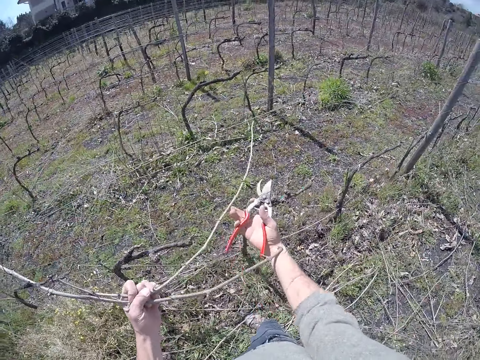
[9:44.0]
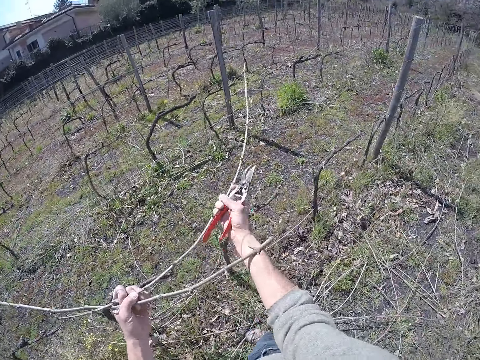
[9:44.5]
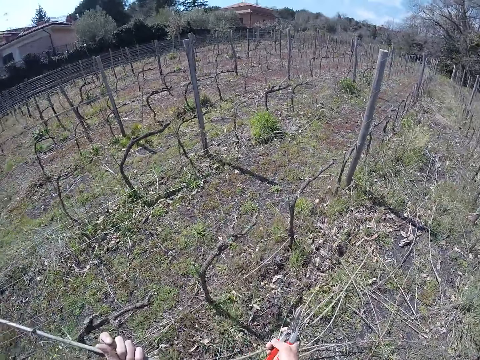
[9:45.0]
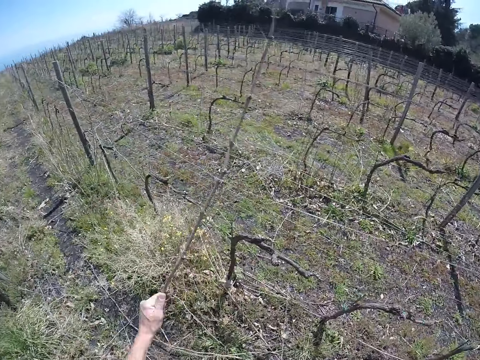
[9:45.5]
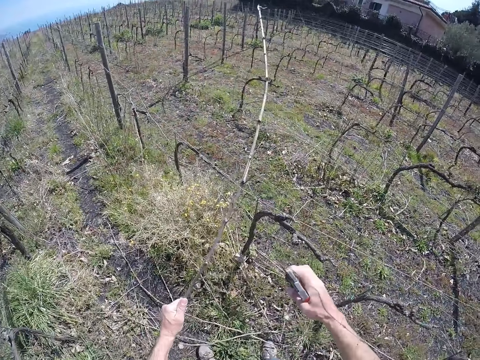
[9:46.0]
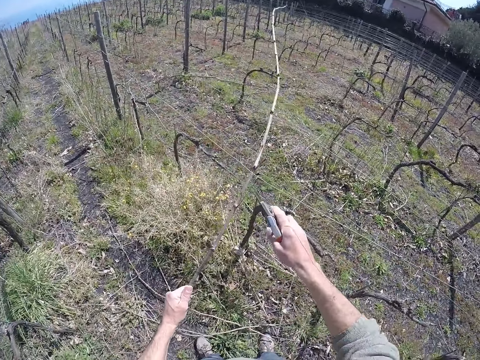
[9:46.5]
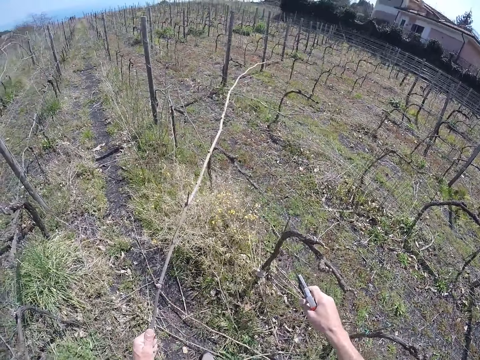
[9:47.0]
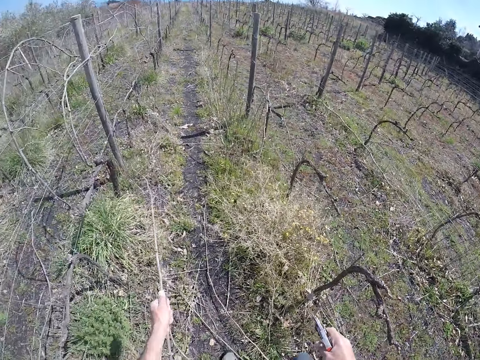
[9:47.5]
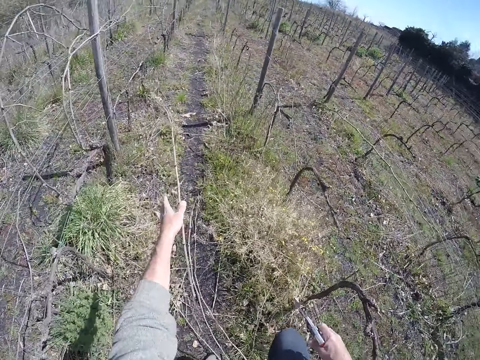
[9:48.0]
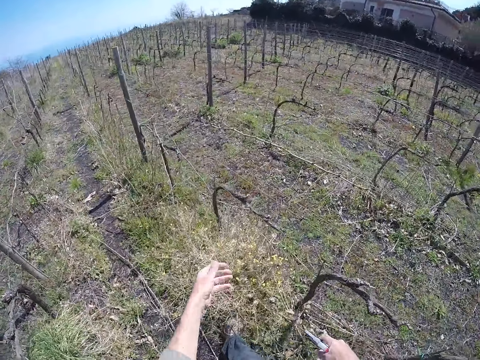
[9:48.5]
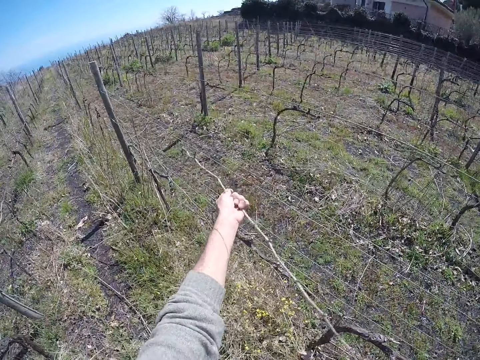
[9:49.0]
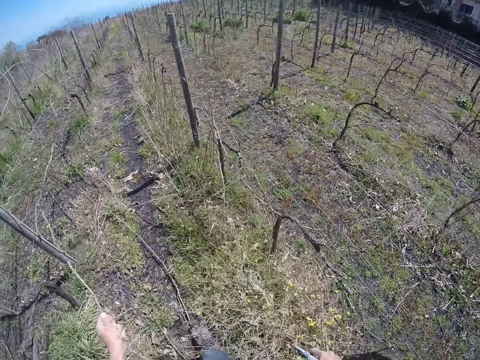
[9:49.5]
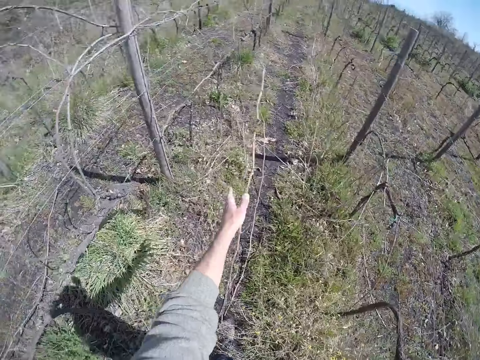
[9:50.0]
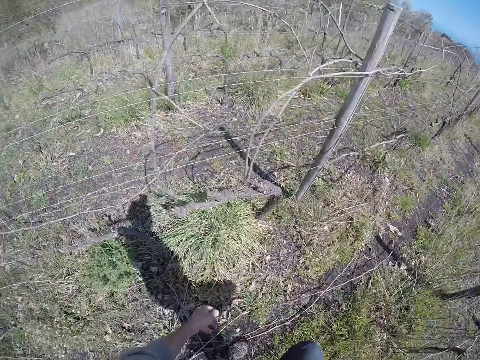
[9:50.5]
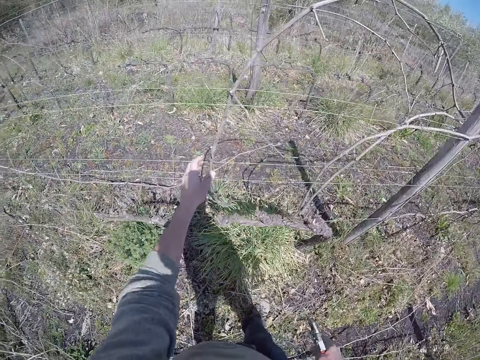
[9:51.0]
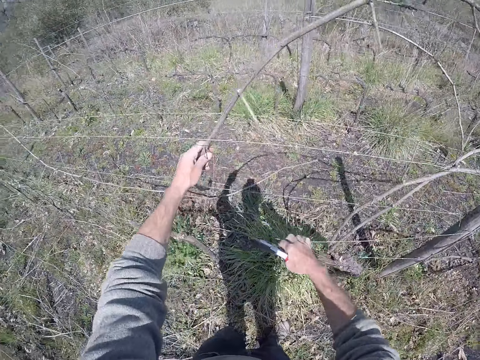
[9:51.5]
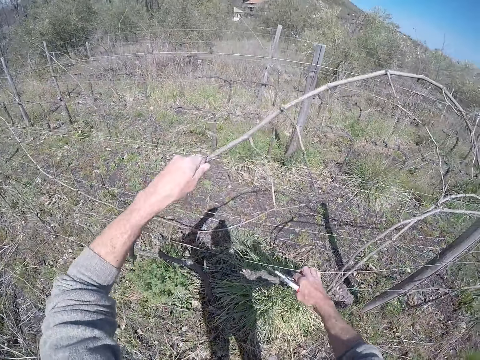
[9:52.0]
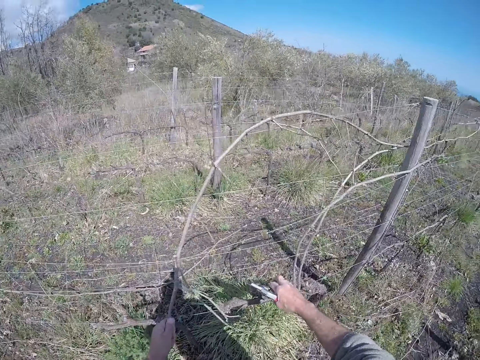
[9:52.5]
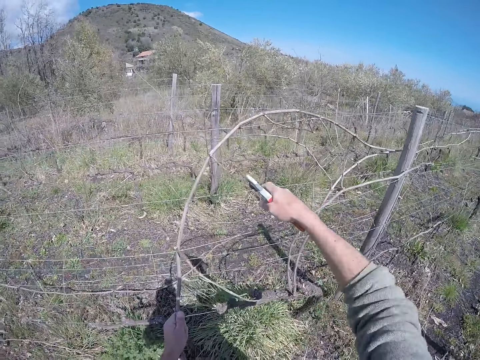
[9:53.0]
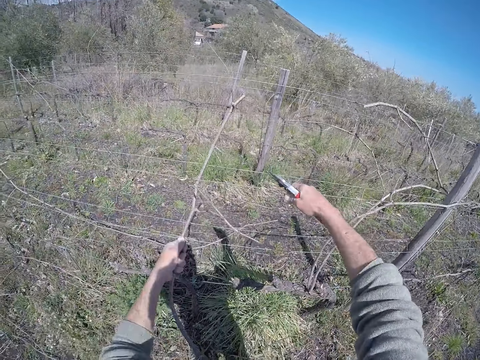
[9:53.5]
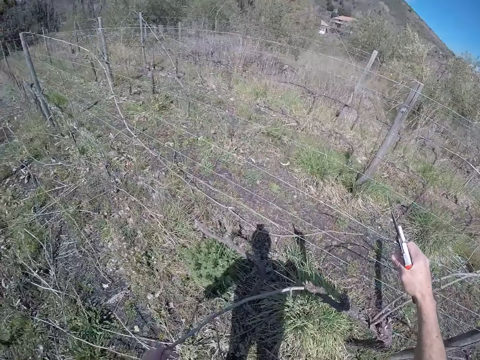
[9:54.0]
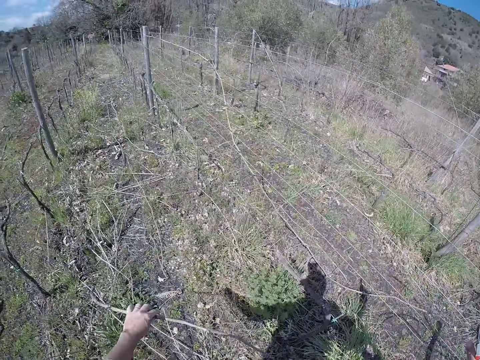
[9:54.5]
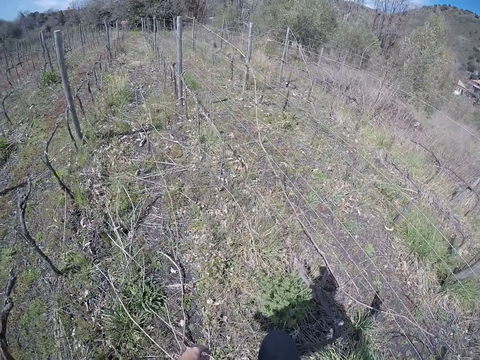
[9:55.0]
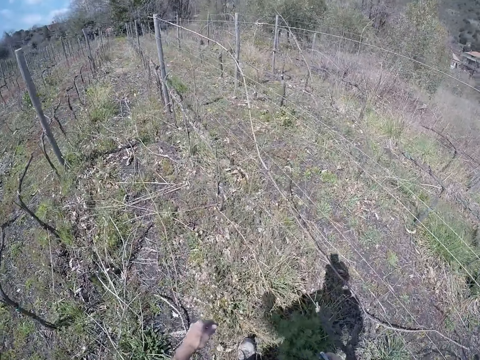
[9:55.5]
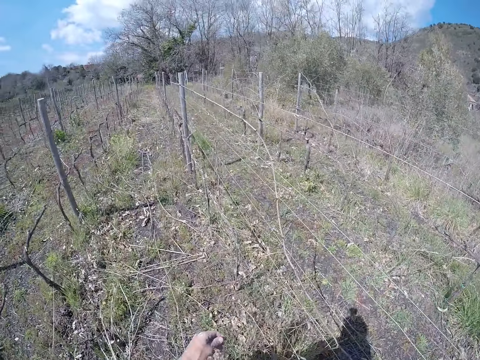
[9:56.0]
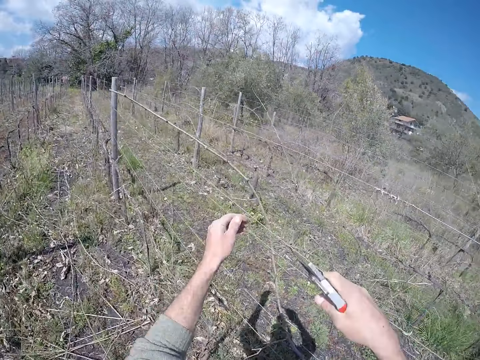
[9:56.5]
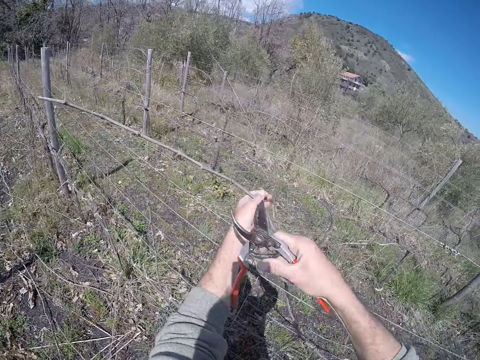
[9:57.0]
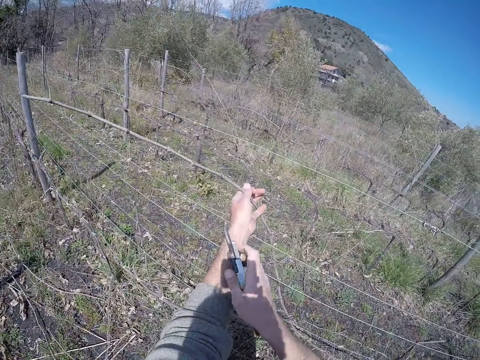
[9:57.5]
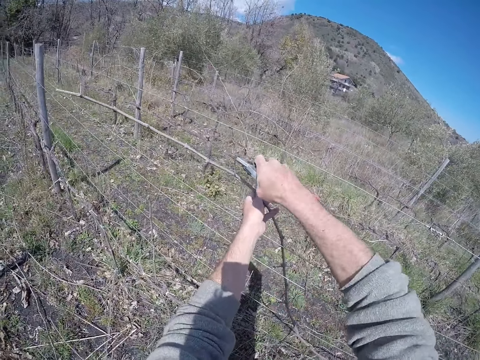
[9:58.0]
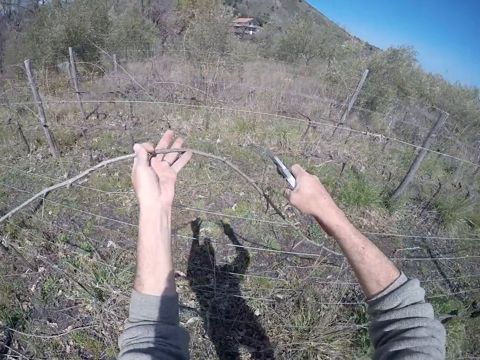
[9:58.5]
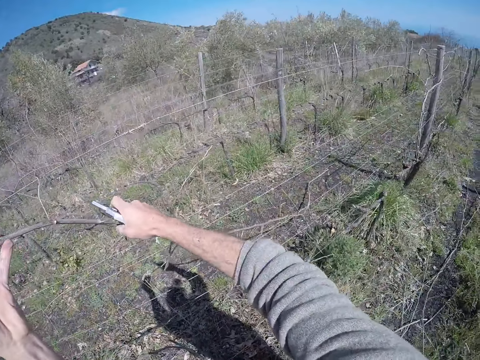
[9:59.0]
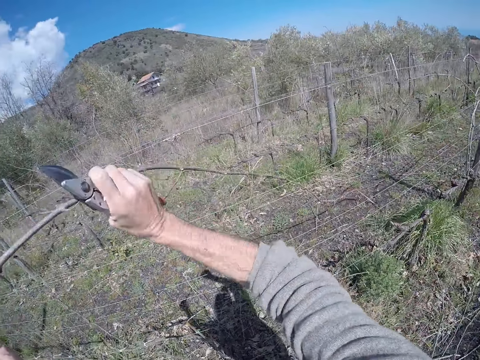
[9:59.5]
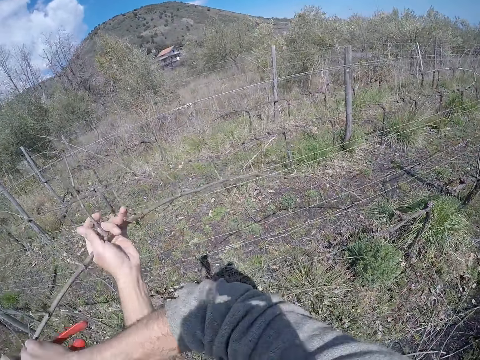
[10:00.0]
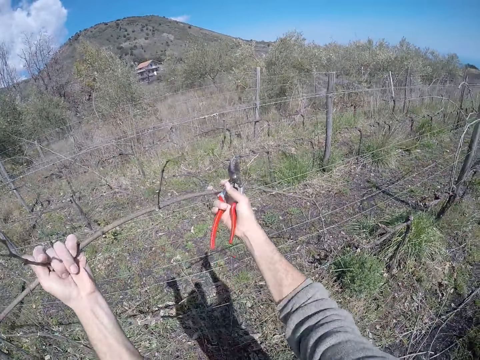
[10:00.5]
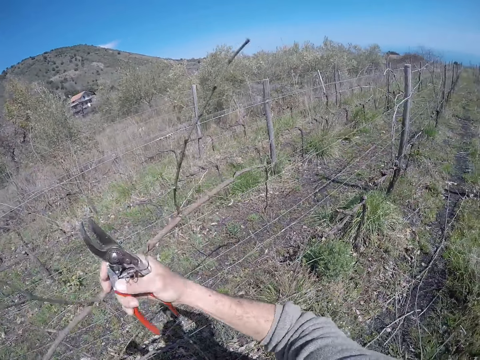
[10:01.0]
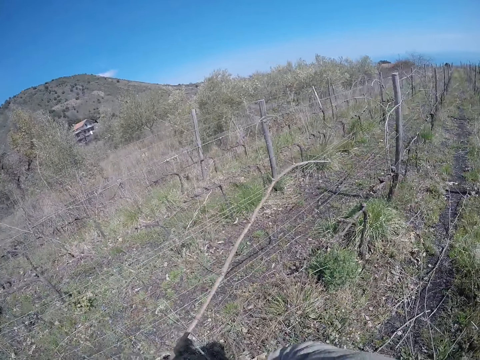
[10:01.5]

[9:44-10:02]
The camera wearer grabs the branch in his left hand with his right hand. He cuts a branch in his left hand with the wire cutter in his right hand. He drops the branch on the ground with his left hand. He pulls a branch from the wire with his left hand. He drops the branch on the ground with his left hand. He pulls a branch from the wire with his left hand. He pulls the wire with his right hand. He cuts the branch with the wire cutter in his right hand. He drops the branch on the ground with his left hand. He walks. He pulls a branch from the wire with his left hand. He cuts the branch with the wire cutter in his right hand. He pulls the branch from the wire with both hands.

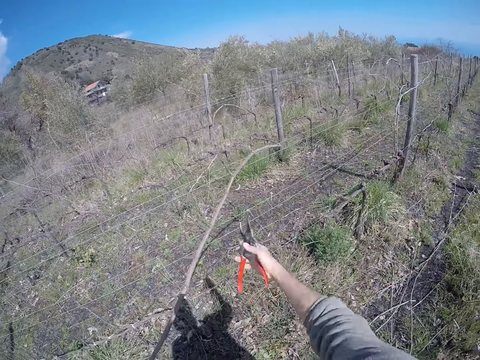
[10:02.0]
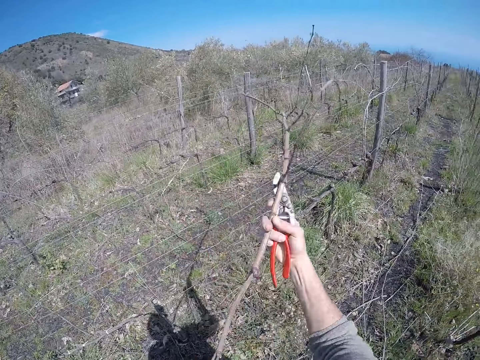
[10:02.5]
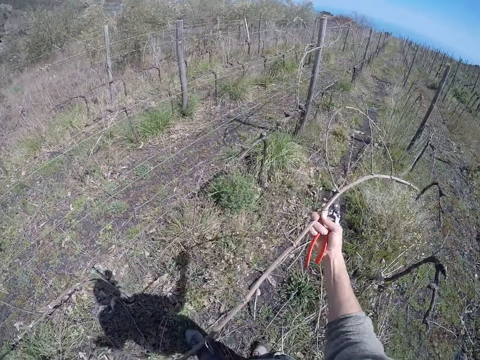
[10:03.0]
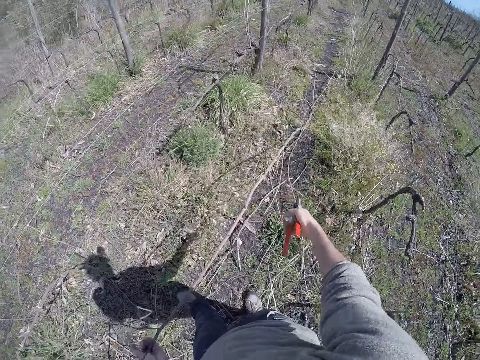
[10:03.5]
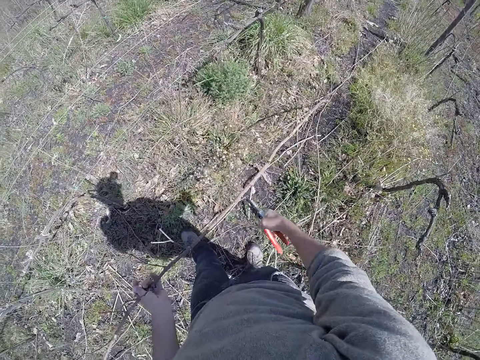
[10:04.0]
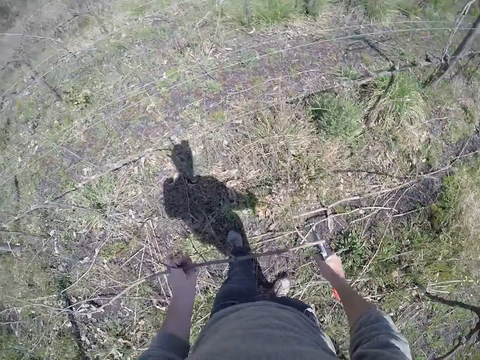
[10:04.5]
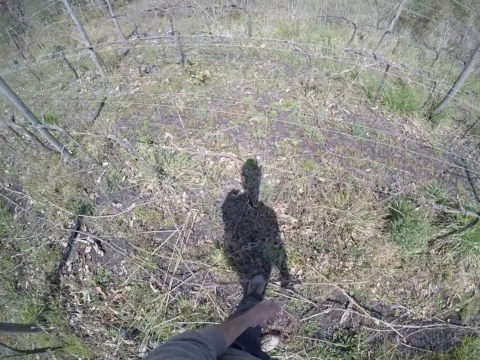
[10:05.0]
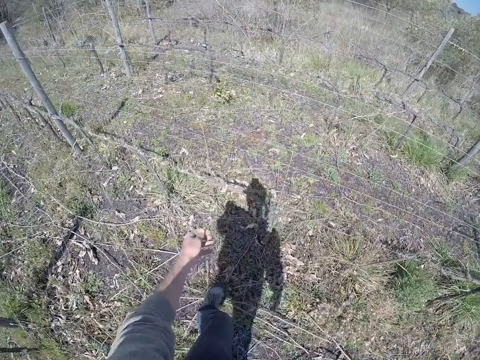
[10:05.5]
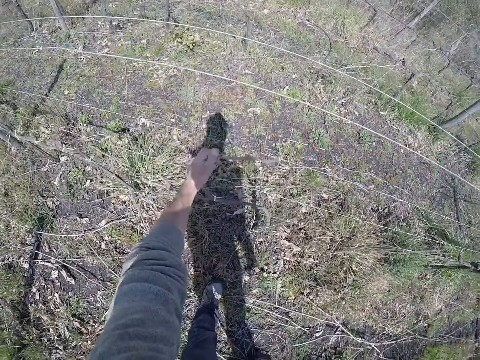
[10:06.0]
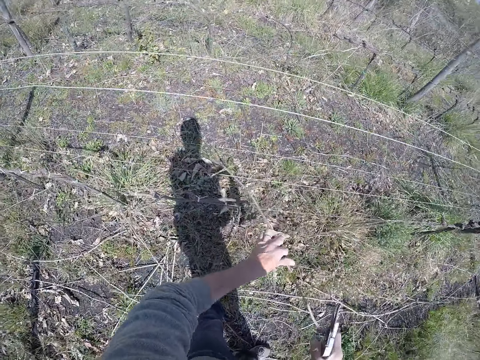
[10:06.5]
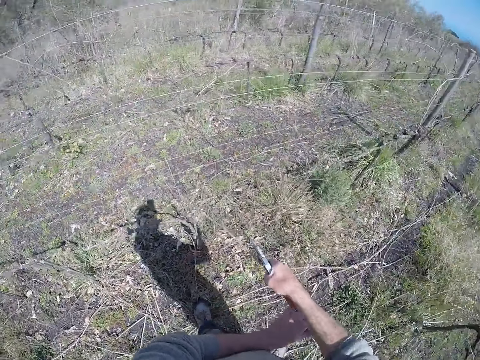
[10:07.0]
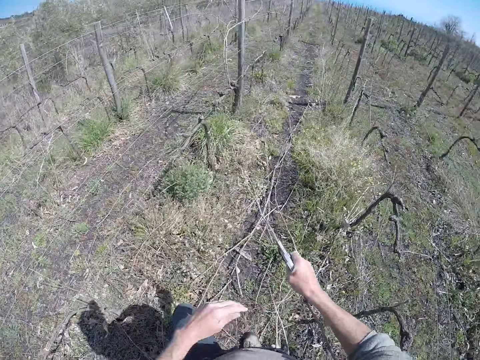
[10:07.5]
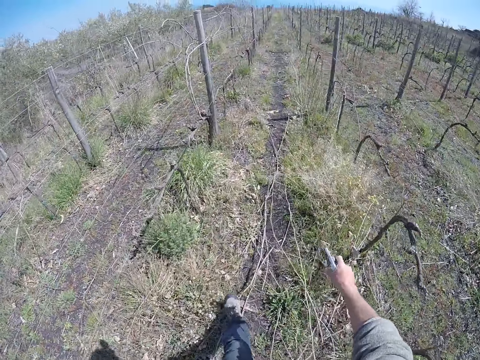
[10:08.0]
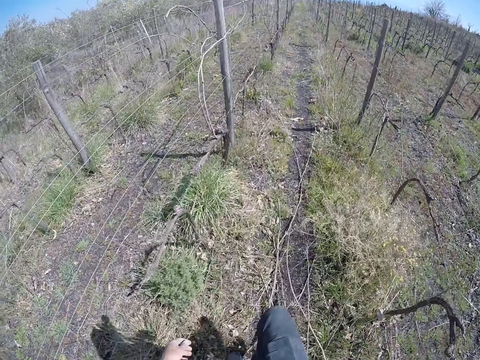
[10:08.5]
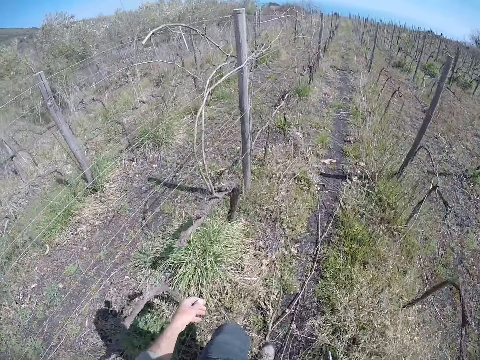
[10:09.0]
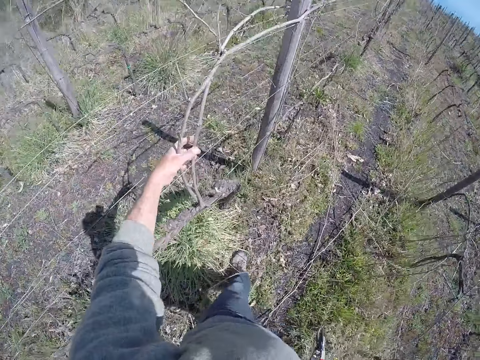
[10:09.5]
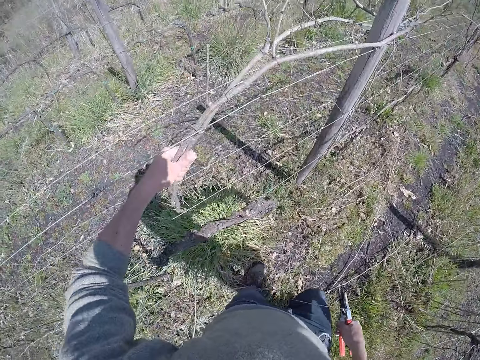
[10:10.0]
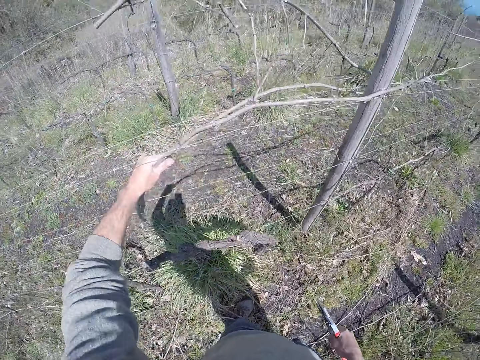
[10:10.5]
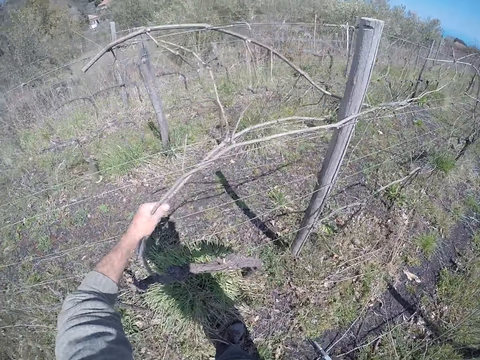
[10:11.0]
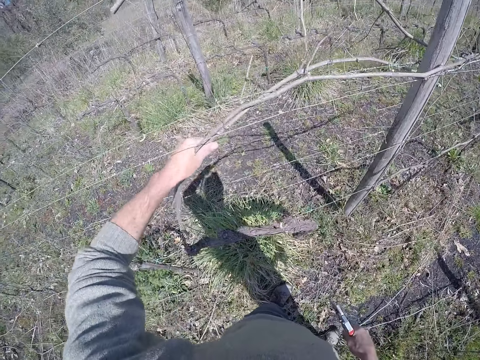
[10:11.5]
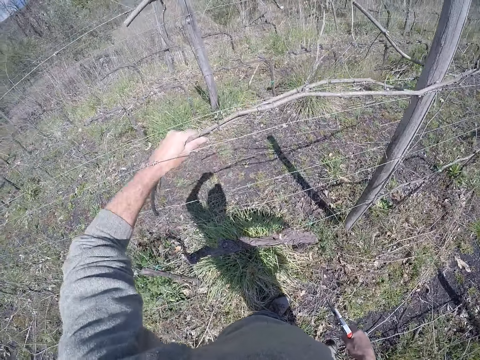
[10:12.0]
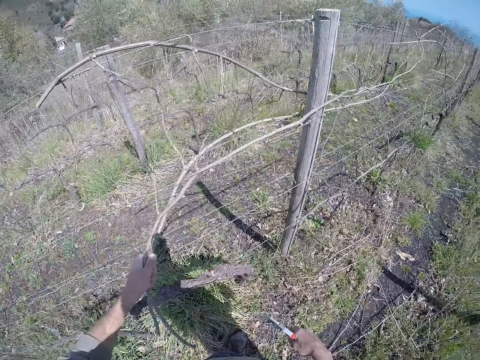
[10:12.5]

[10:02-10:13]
The camera wearer drops the twig on the ground. He cuts the branch with the wire cutter in his right hand. He drops the branch on the ground with his left hand. He pulls a branch from a wire with his left hand. He places his right hand on the branch in his left hand. He drops the branch on the ground with his left hand. He drops the branch on the ground with his right hand. He walks. He pulls a branch from a pole with his left hand.
